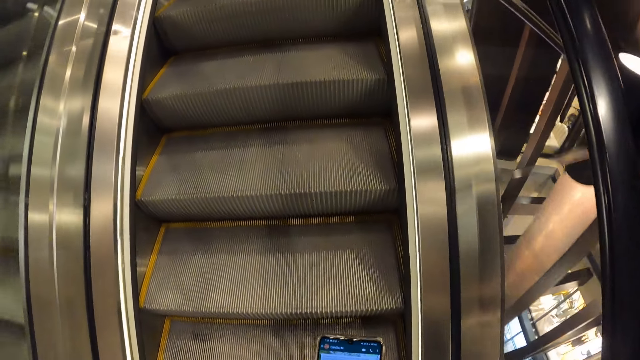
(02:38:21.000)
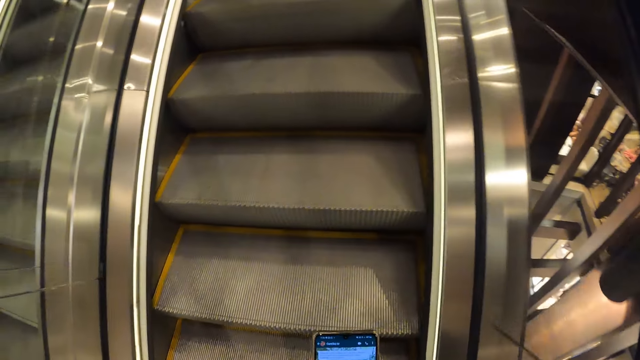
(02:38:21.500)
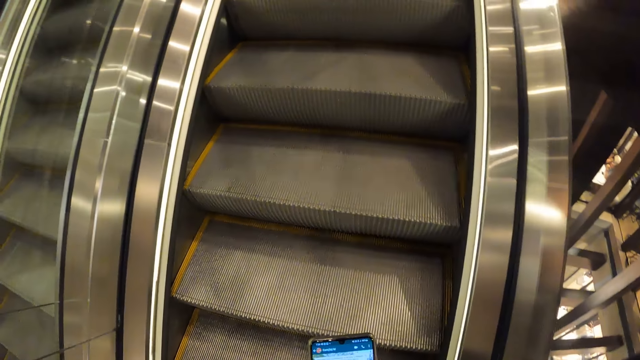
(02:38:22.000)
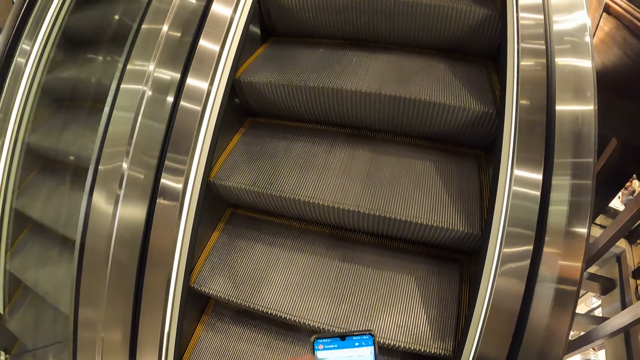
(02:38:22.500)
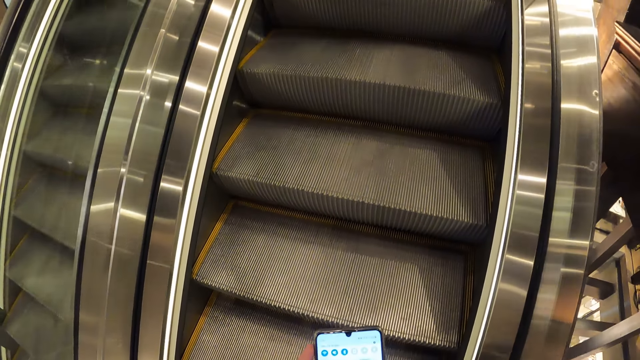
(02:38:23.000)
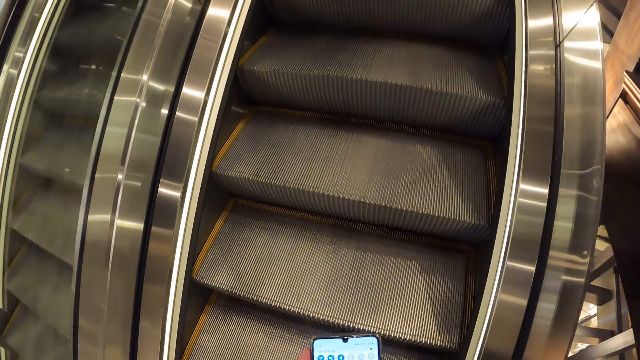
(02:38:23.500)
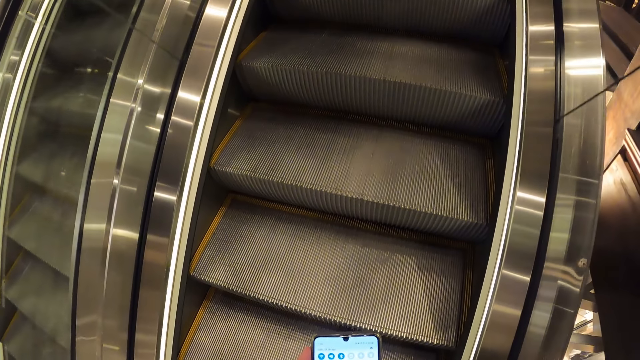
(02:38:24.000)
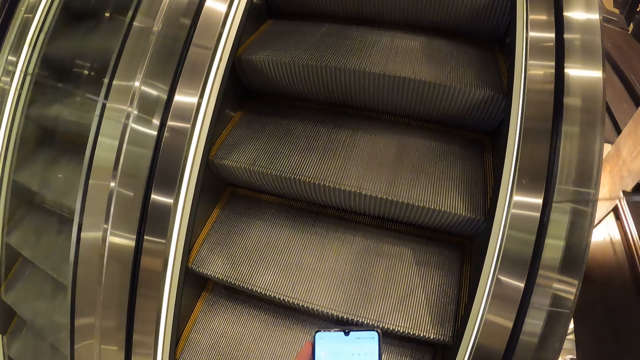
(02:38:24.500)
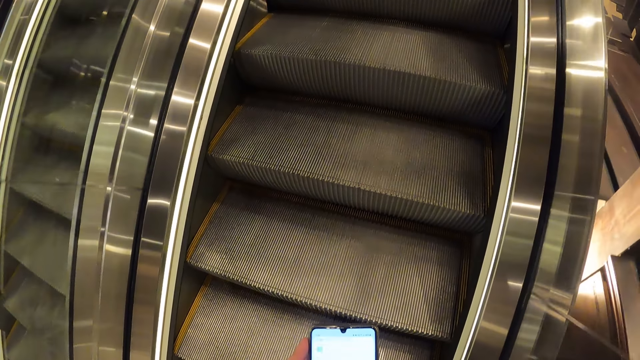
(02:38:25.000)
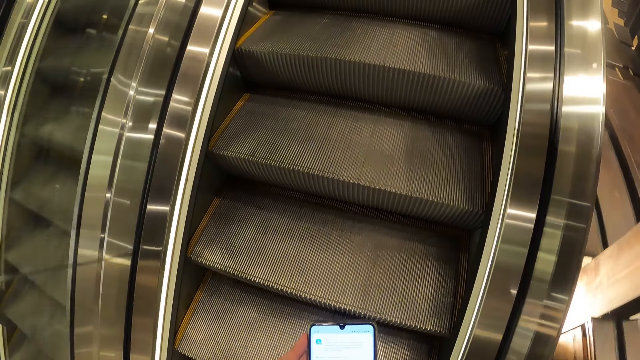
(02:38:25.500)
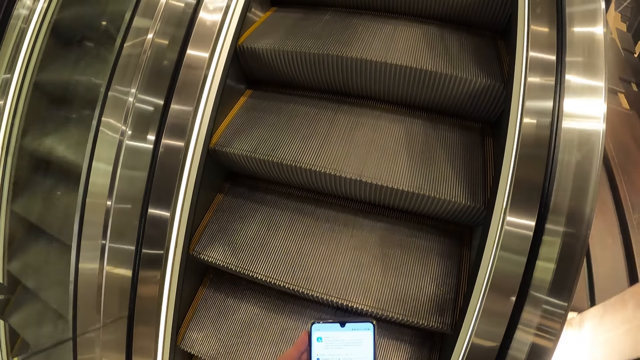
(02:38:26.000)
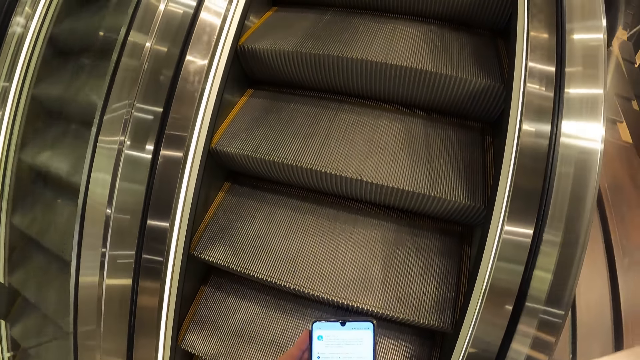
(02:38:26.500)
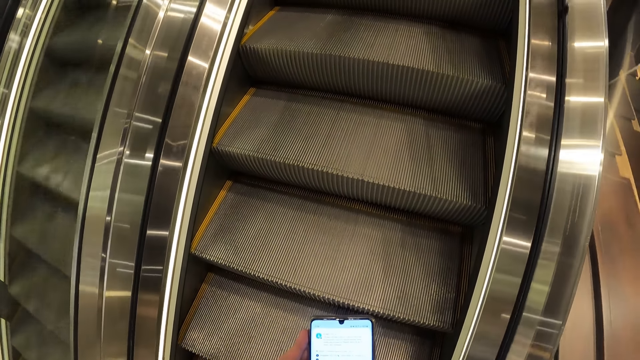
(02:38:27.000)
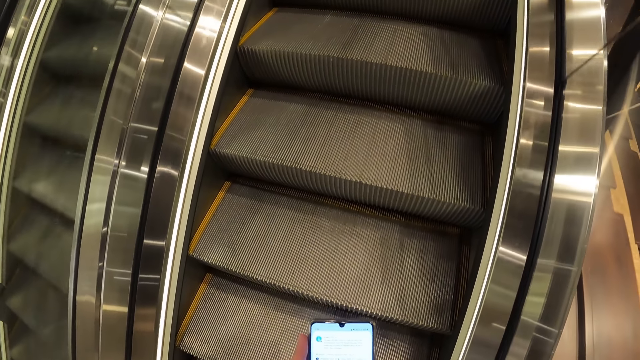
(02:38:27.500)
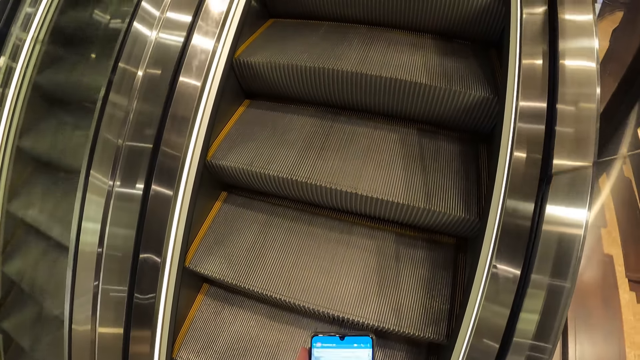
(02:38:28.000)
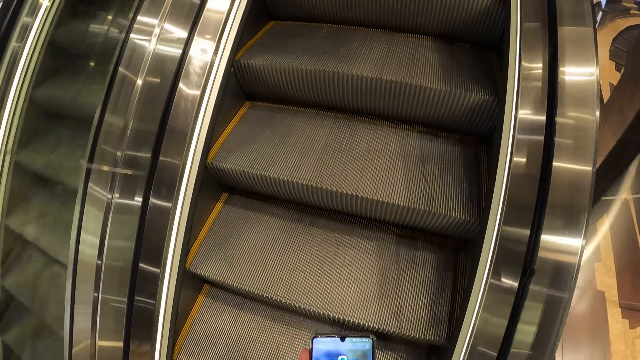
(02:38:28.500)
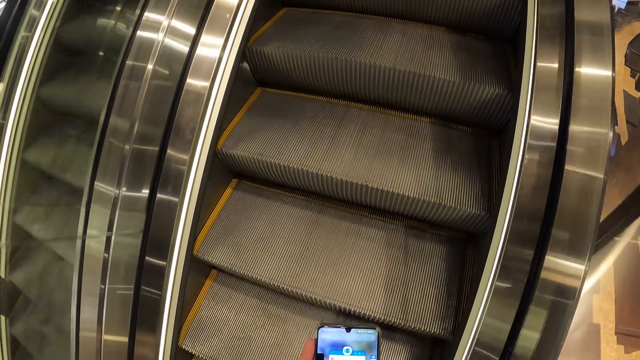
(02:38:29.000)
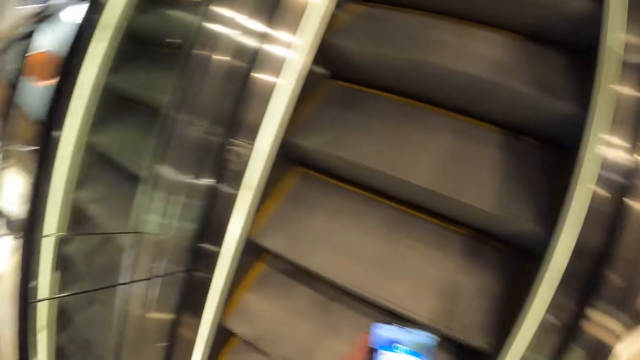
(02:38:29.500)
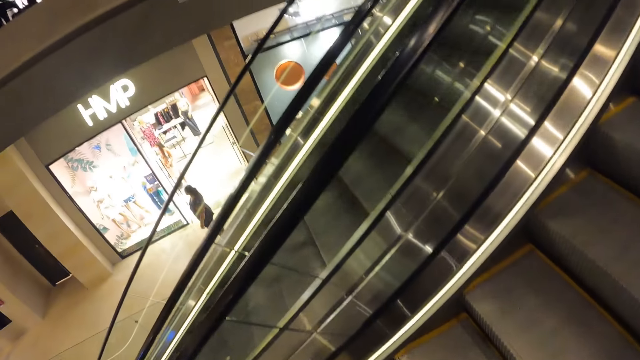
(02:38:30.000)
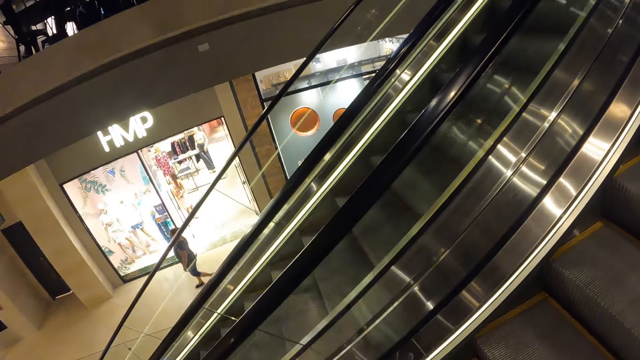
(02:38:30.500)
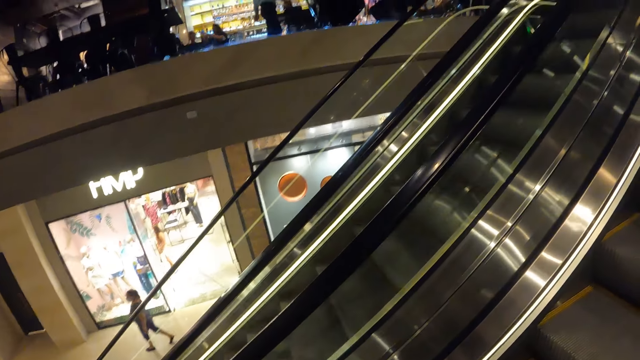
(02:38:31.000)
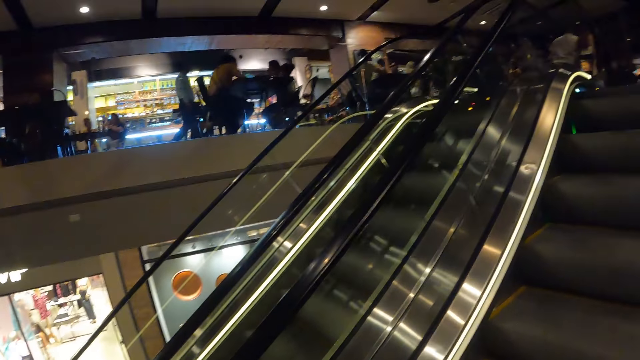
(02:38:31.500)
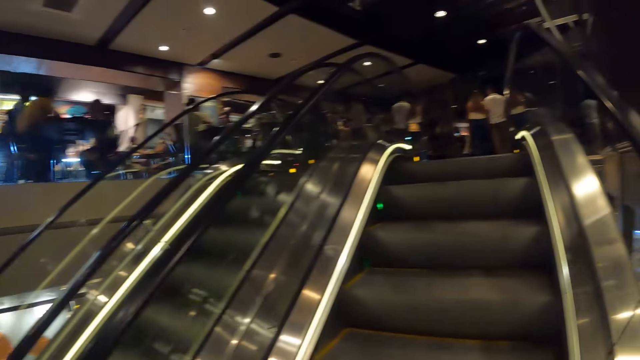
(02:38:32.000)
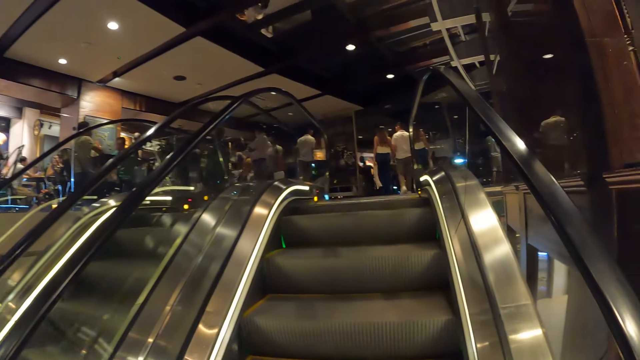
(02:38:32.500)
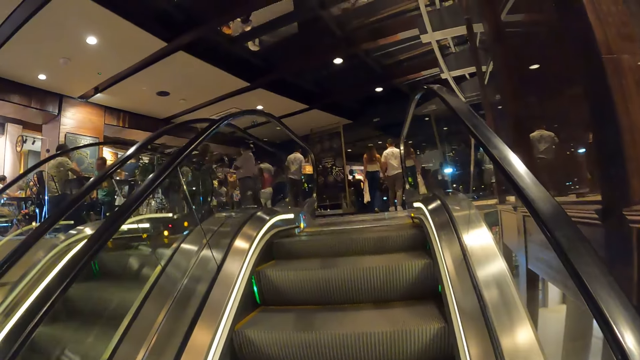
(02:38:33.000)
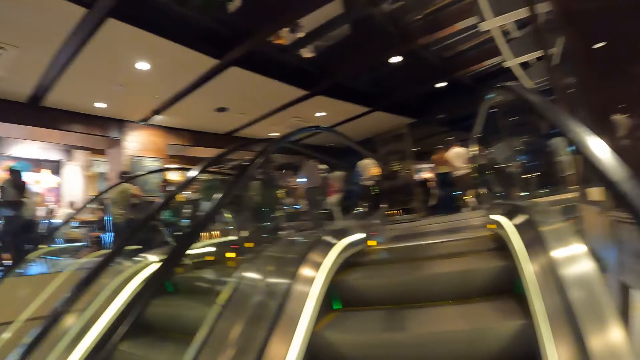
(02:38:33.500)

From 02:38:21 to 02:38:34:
The camera wearer operates a phone with both hands. They hold the phone. They look around in a building.

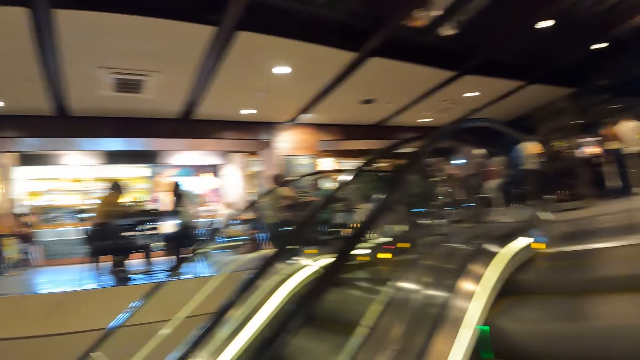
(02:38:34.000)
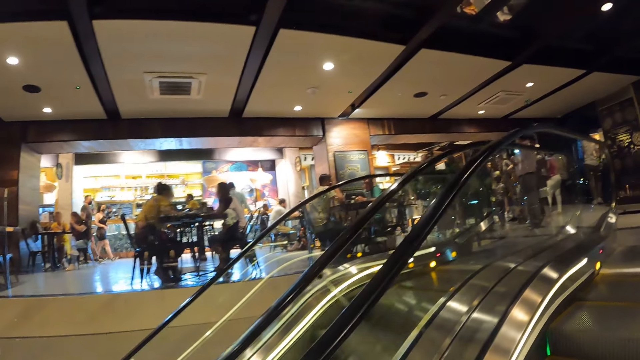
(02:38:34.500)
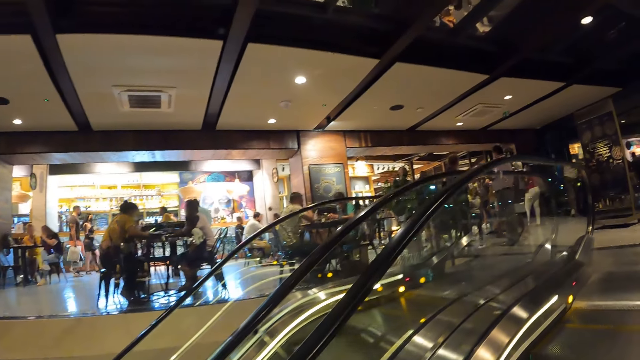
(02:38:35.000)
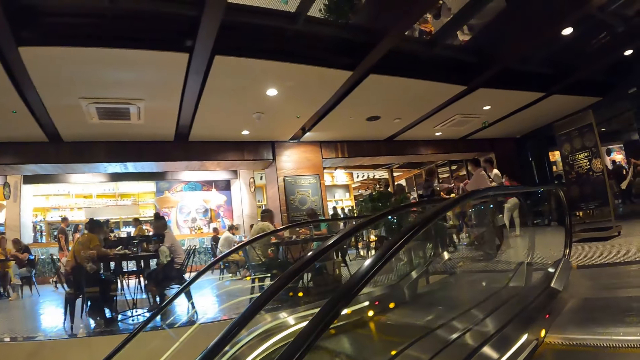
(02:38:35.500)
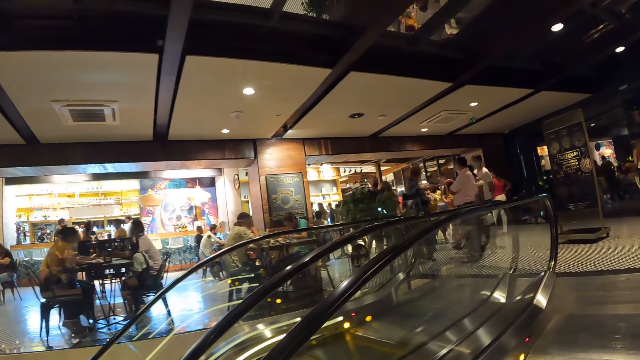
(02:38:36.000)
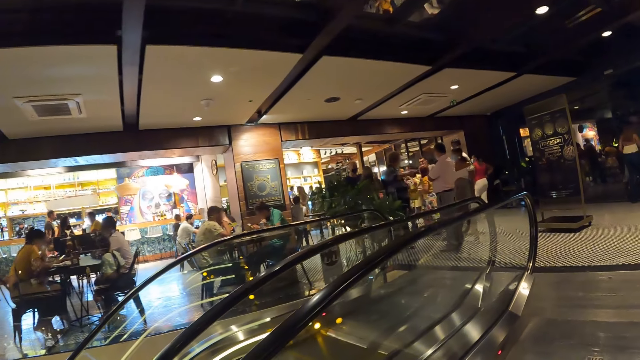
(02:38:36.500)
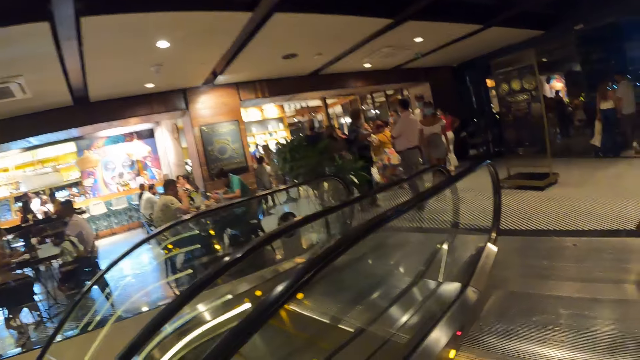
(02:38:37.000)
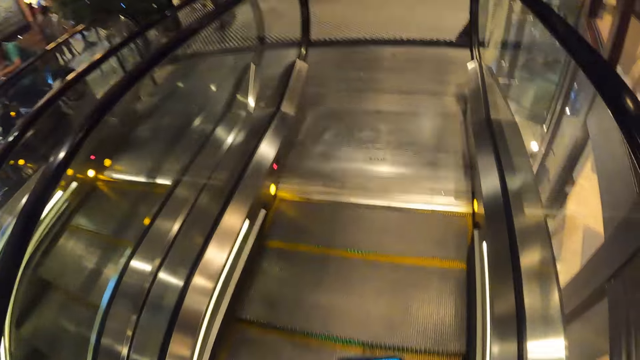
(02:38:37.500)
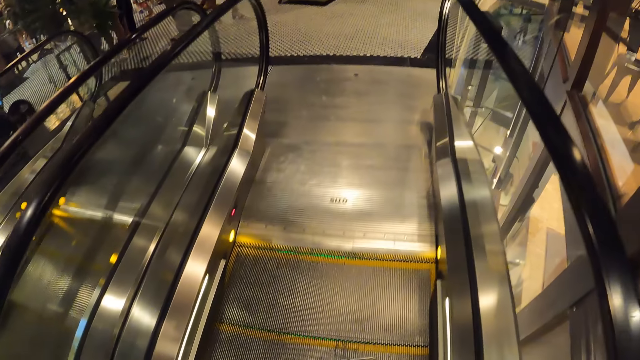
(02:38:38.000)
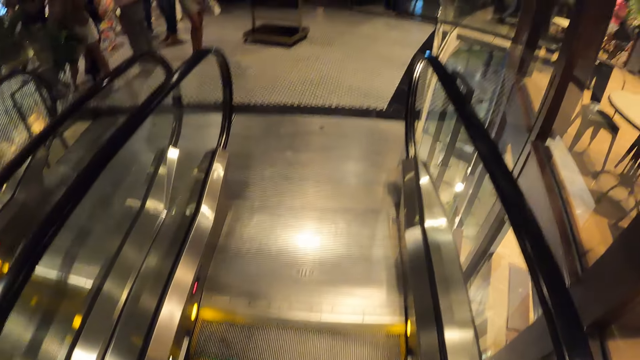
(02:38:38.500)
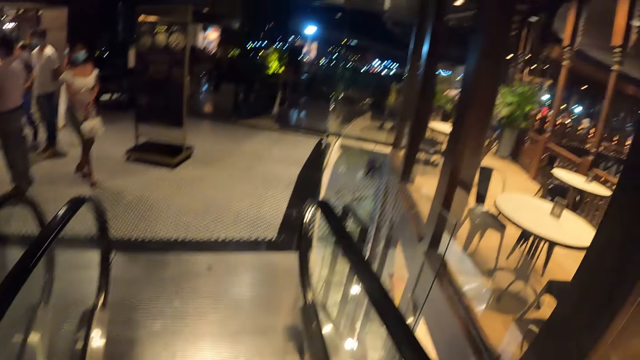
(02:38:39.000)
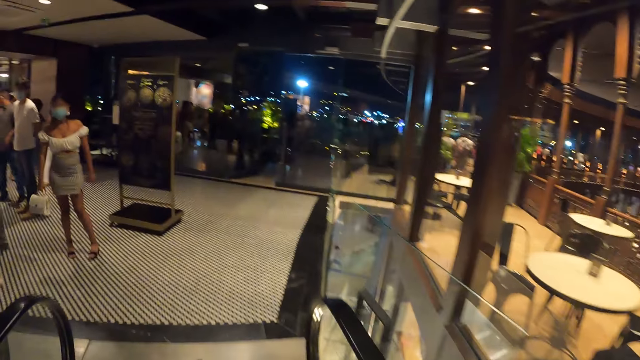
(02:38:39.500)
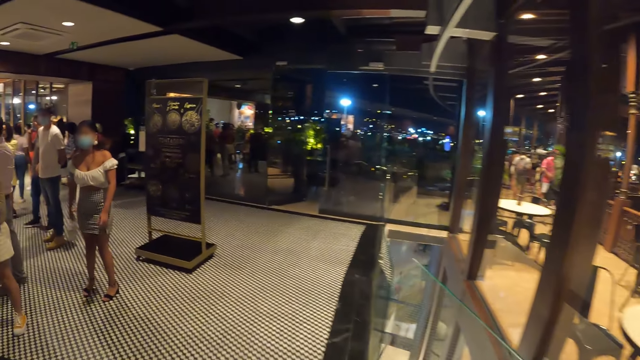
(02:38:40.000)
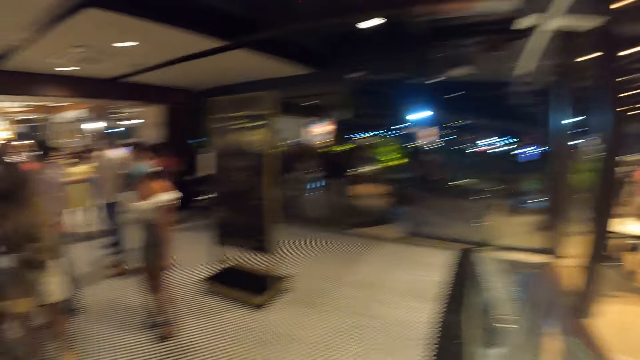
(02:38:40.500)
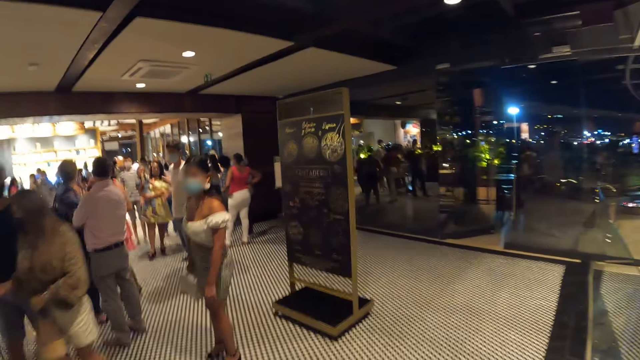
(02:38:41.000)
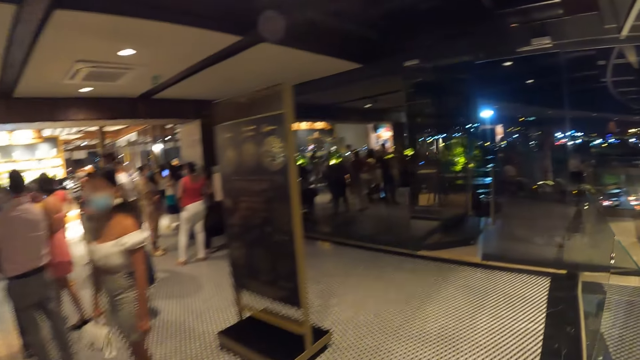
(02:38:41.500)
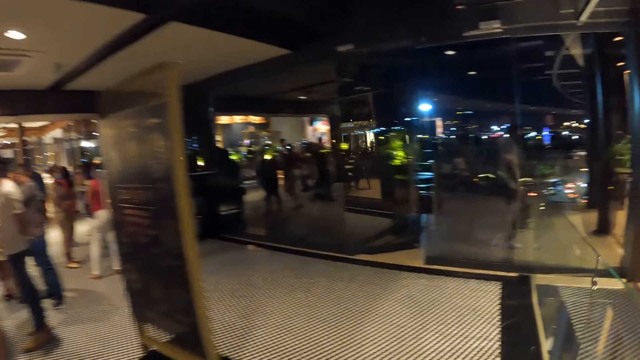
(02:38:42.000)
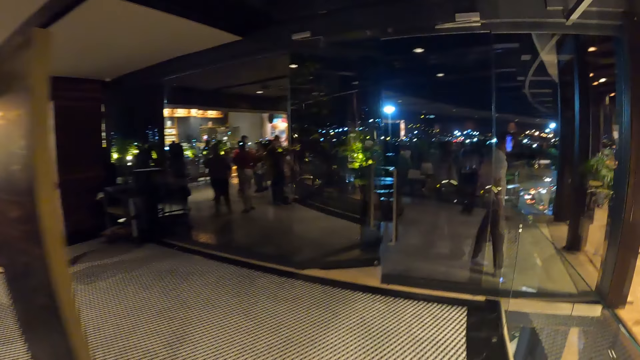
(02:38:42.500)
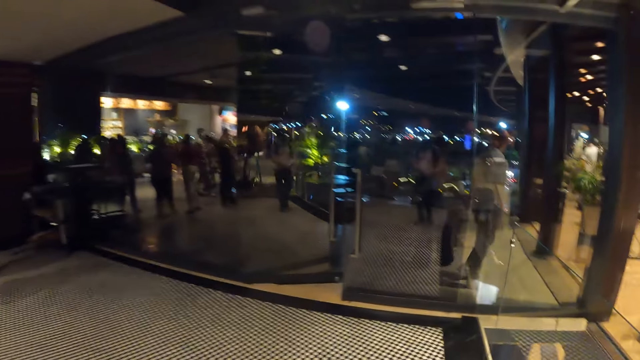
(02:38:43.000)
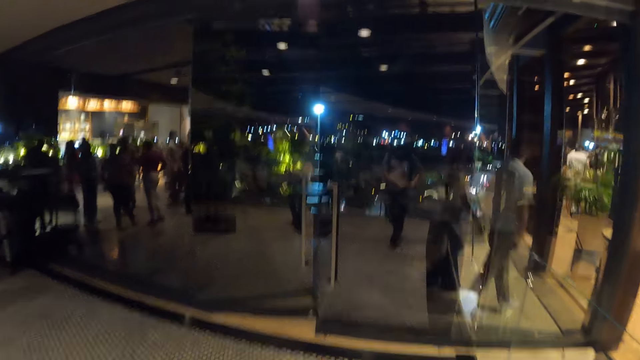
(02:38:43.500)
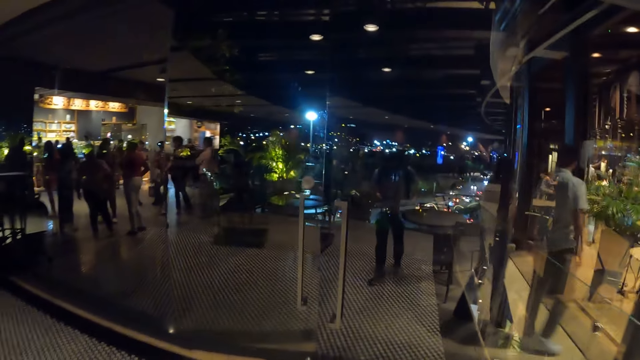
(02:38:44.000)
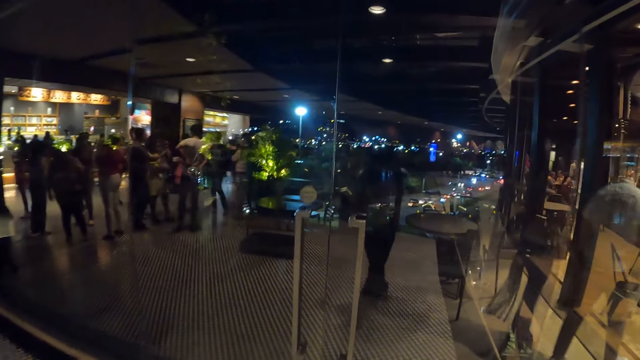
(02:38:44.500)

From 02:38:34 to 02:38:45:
The camera wearer steps off the escalator. A woman holds a hand bag. The camera wearer walks along the mall. They look around in a room.
